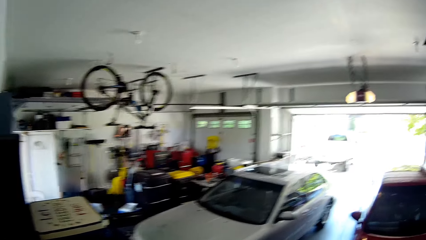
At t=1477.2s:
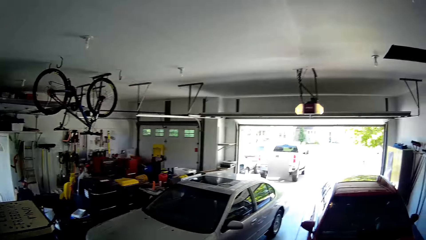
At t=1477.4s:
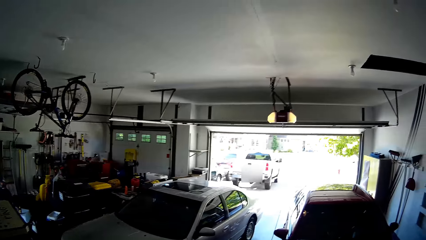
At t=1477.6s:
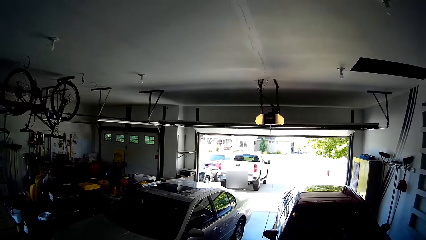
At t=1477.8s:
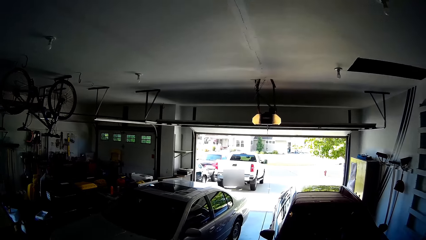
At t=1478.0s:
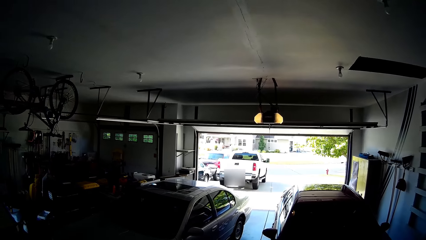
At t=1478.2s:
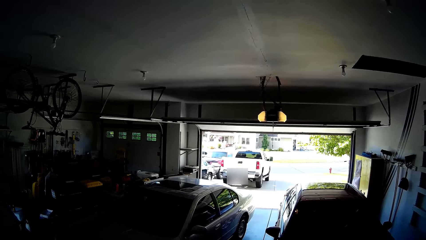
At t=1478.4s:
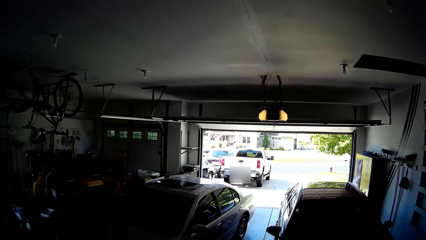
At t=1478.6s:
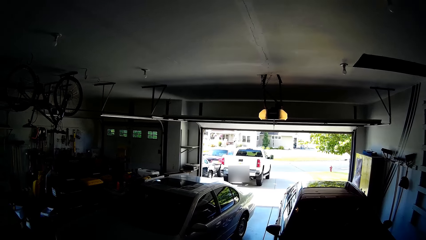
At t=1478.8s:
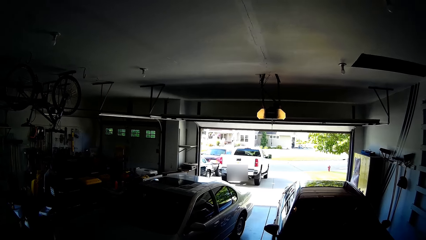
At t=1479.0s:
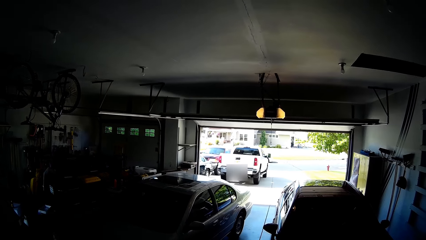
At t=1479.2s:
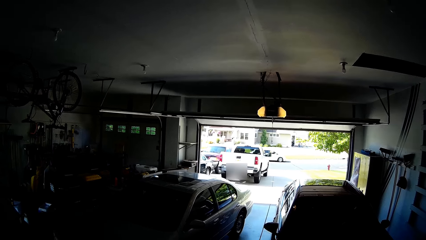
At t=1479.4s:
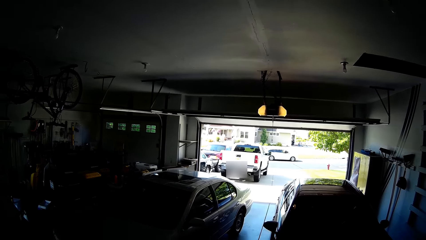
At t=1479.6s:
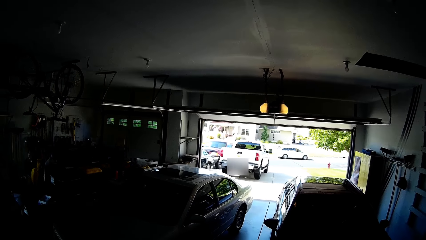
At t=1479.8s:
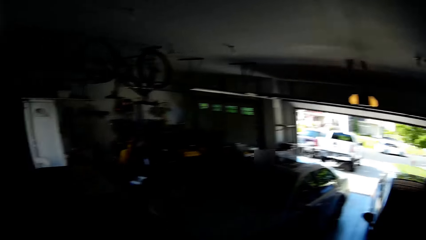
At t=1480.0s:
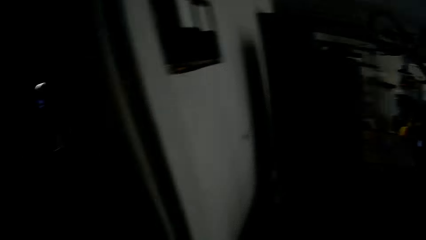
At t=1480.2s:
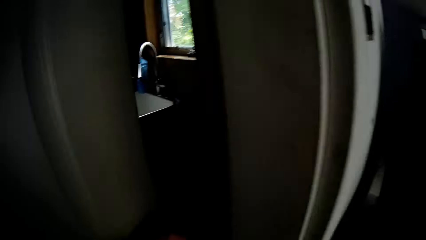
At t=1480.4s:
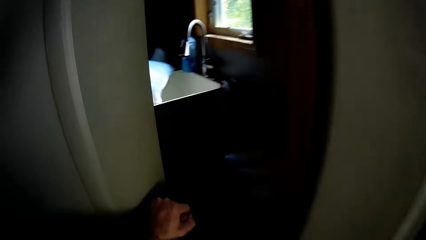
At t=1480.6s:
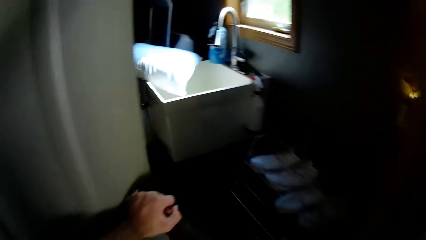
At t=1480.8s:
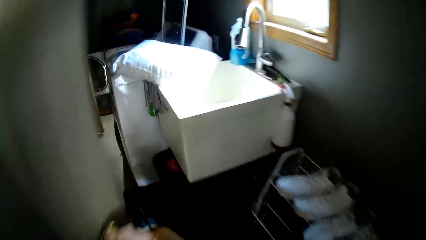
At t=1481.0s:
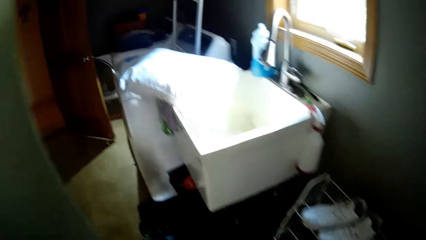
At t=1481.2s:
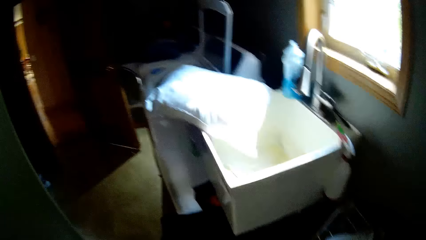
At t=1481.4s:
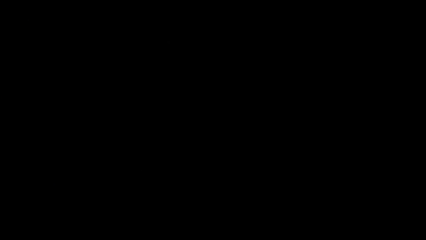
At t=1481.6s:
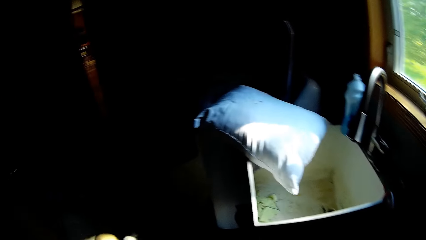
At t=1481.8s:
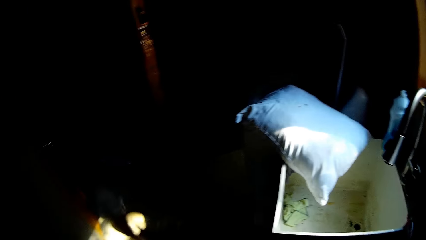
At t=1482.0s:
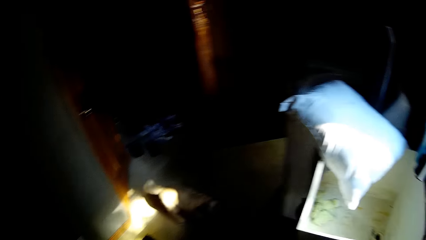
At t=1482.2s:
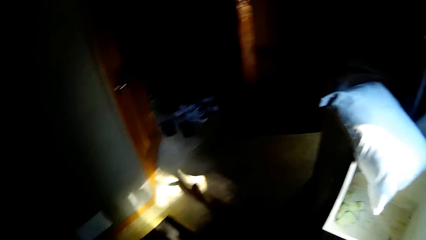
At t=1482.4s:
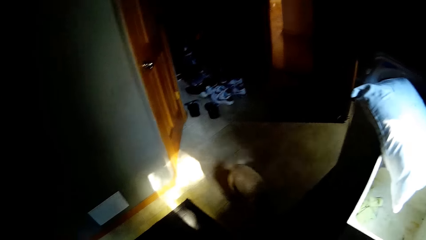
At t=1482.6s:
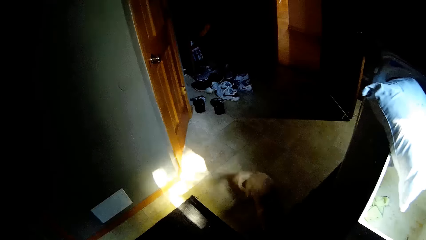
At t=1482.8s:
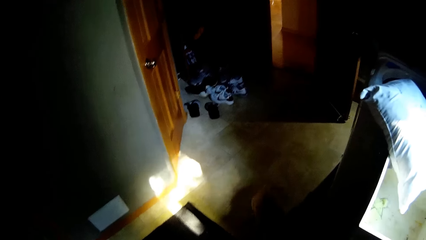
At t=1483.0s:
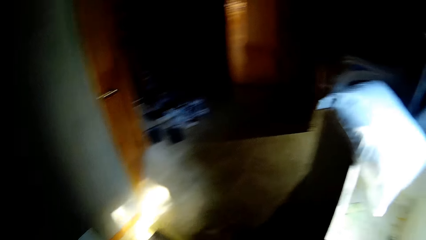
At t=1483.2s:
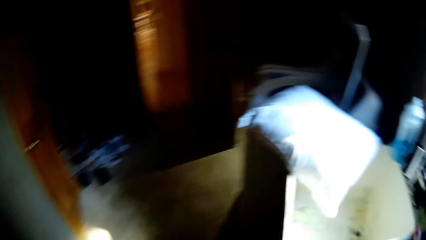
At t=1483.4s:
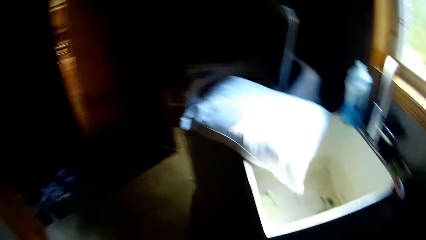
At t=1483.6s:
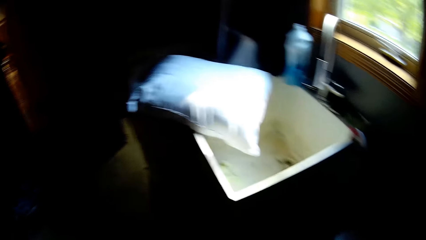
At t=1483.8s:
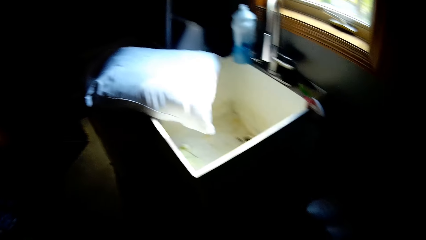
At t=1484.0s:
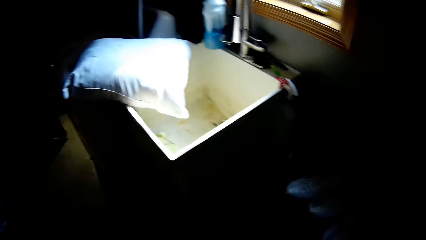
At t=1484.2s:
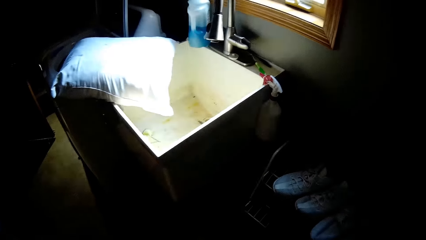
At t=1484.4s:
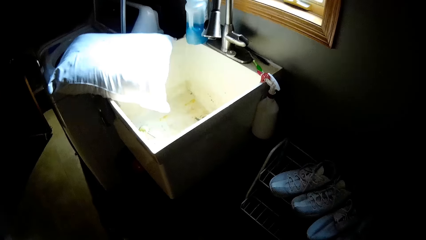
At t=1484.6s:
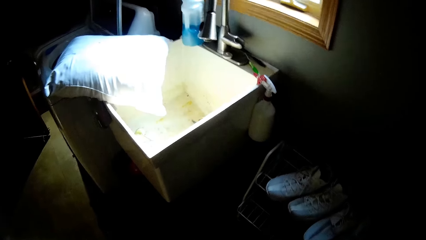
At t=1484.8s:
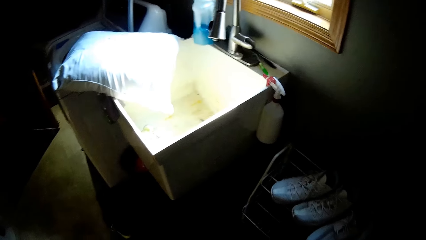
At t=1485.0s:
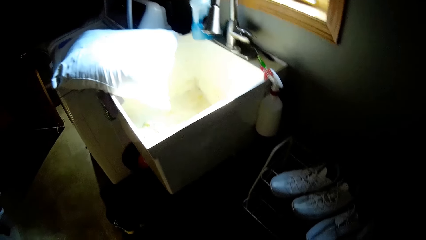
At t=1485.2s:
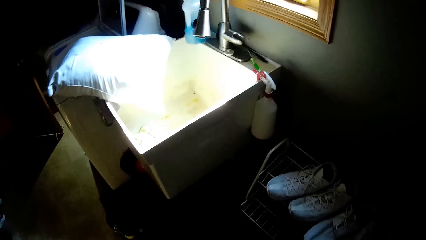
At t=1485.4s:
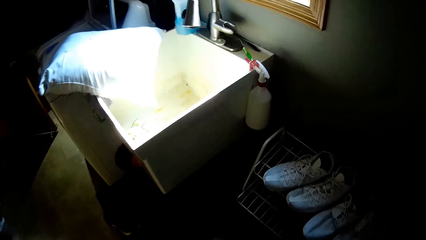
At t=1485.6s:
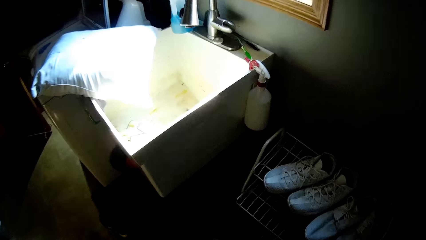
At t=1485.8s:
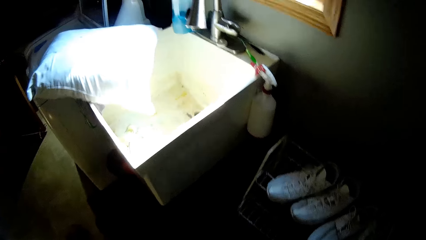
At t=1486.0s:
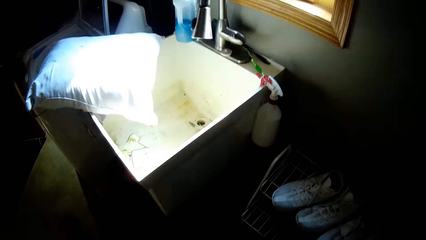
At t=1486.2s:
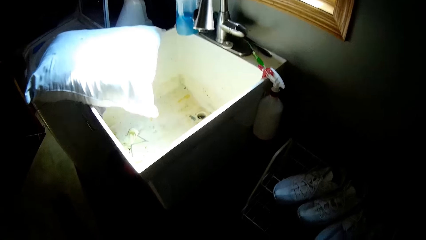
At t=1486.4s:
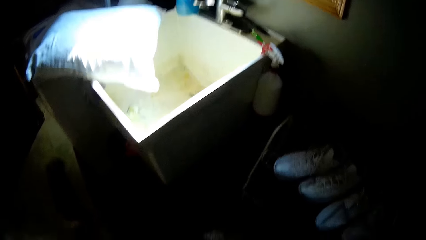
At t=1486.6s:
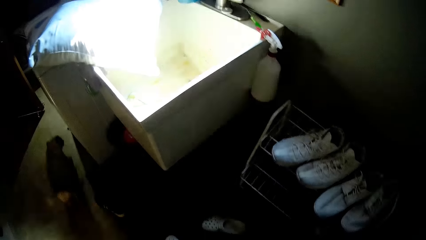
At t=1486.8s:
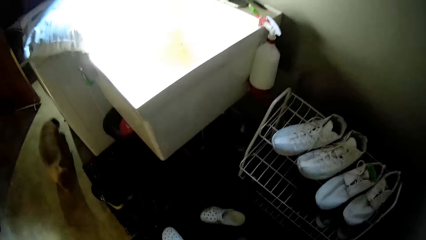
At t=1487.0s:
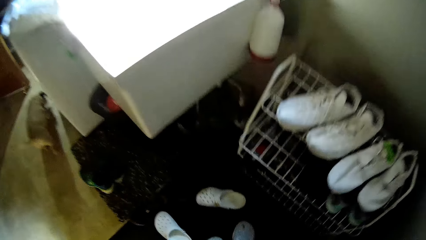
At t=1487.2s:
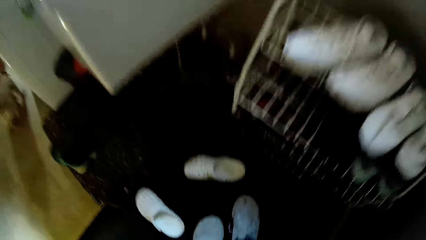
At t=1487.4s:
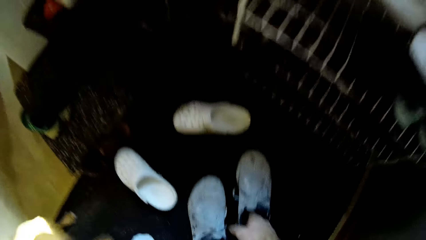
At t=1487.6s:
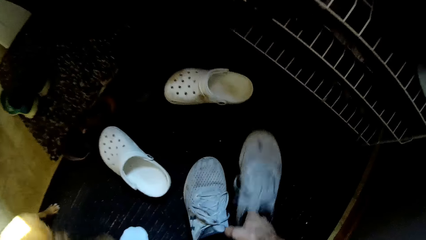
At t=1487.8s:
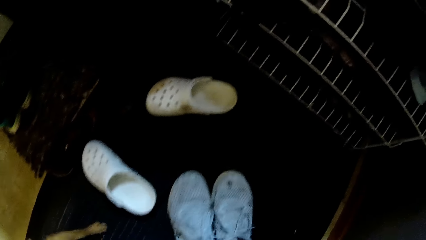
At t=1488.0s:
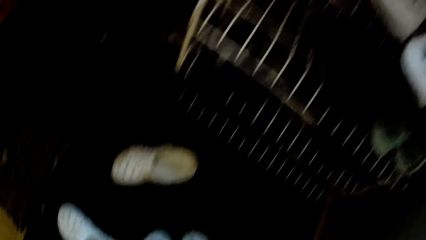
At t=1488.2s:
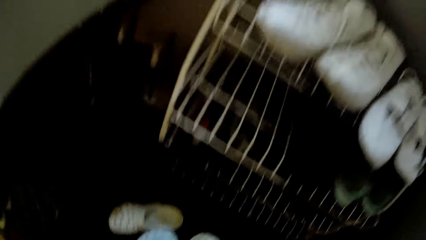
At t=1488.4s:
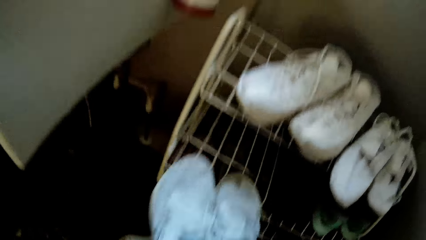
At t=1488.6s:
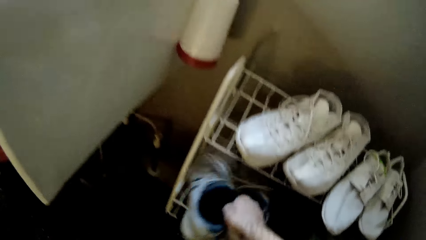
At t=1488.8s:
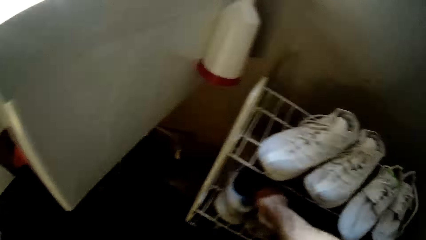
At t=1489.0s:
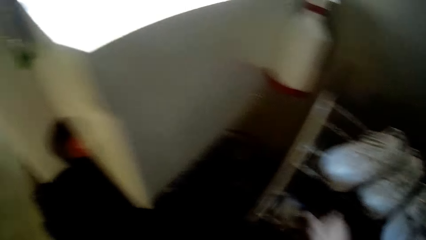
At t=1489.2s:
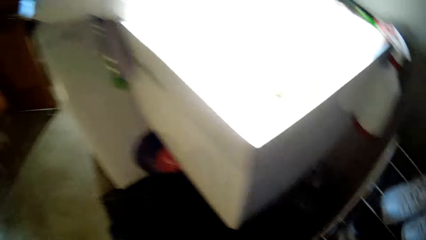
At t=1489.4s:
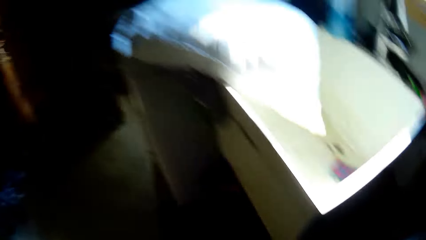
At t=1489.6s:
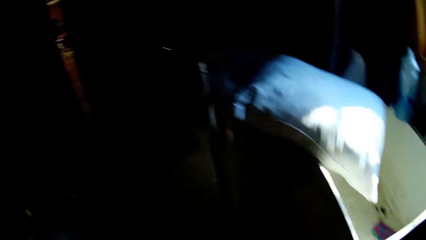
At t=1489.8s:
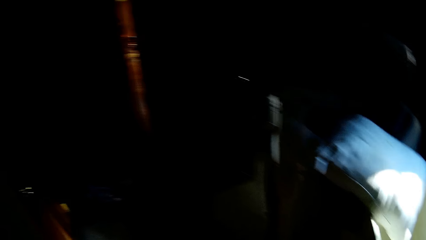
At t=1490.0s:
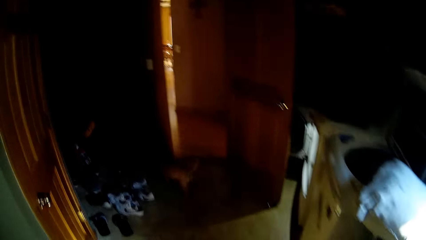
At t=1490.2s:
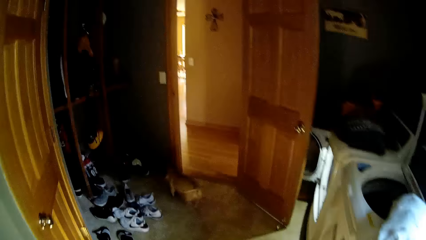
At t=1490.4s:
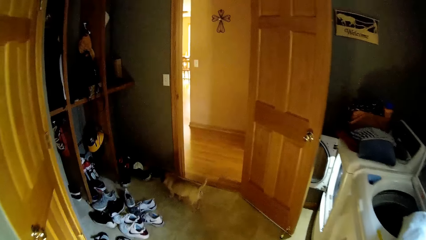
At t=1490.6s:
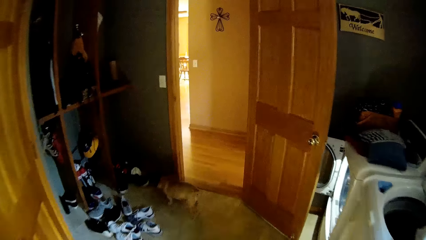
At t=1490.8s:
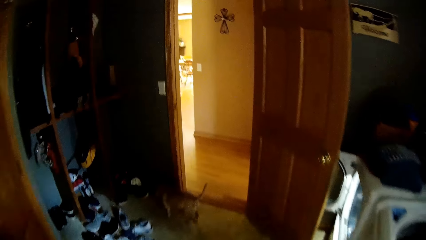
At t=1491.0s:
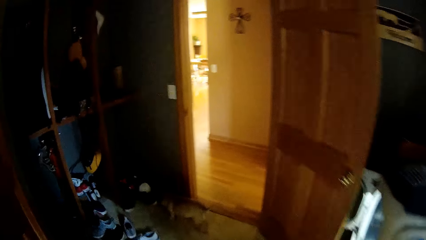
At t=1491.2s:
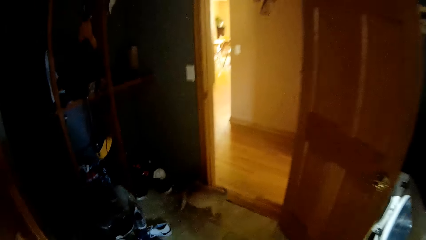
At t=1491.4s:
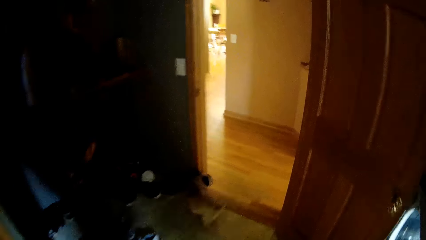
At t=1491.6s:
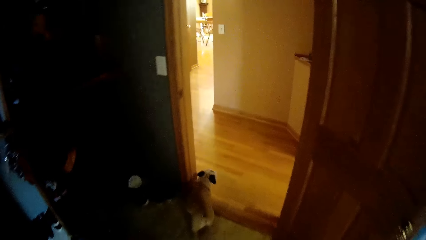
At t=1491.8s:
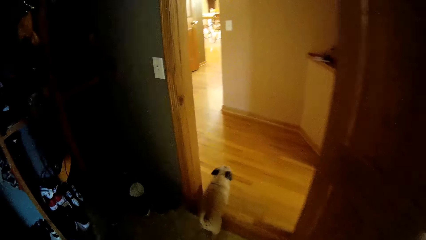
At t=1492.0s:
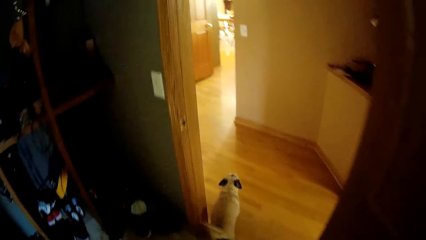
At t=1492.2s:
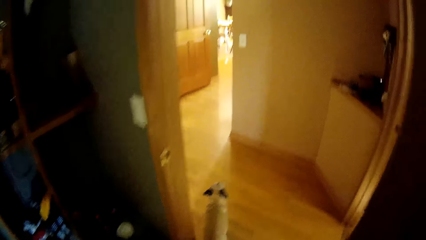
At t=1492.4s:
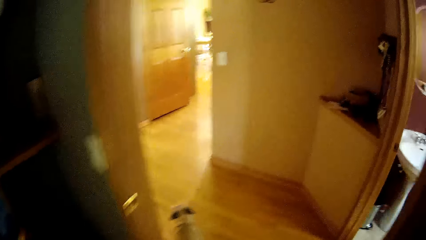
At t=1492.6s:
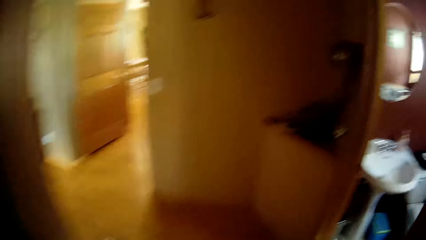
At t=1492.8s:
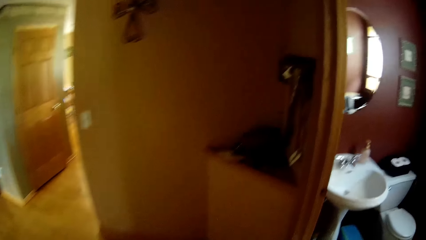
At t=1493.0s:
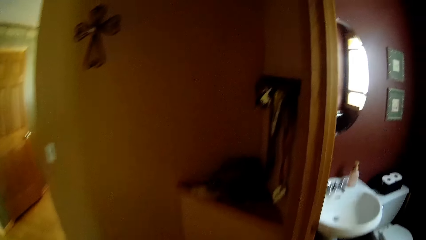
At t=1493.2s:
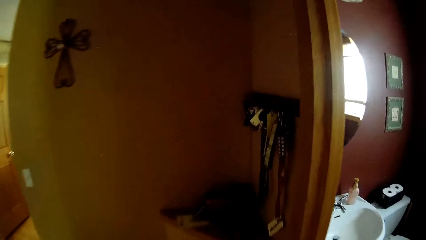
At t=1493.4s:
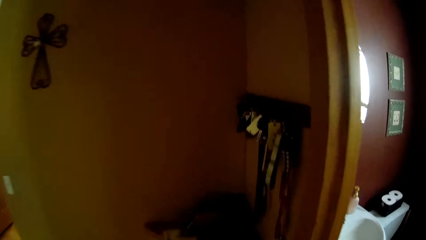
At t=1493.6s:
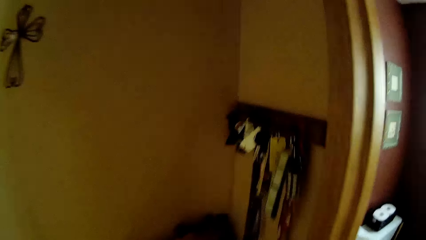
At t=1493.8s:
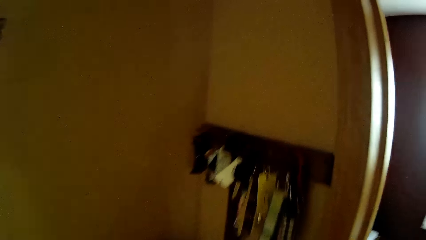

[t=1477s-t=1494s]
The camera wearer looks around. They enter the house. They turn around. They converse with the dog. They pick up shoes on the floor. They put the shoes on the shoe rack. They walk in the house.
